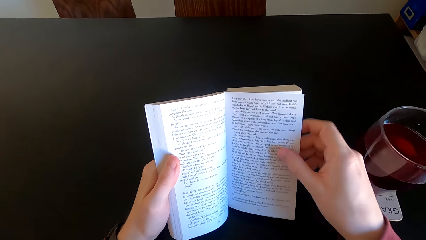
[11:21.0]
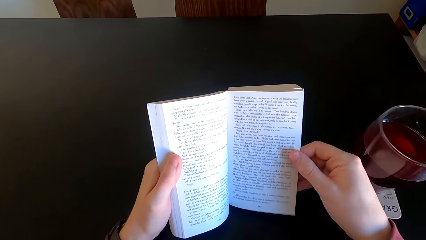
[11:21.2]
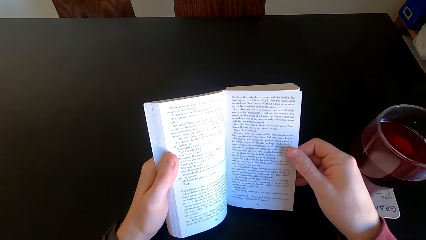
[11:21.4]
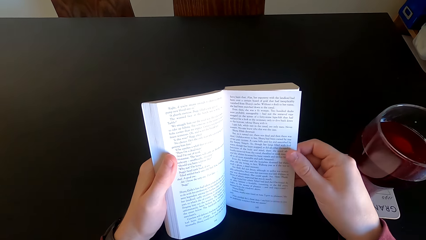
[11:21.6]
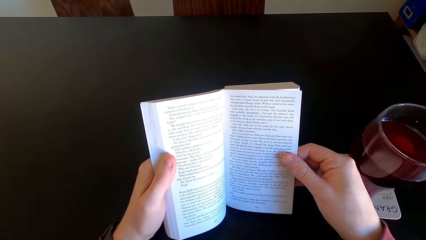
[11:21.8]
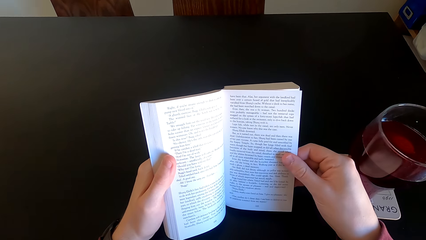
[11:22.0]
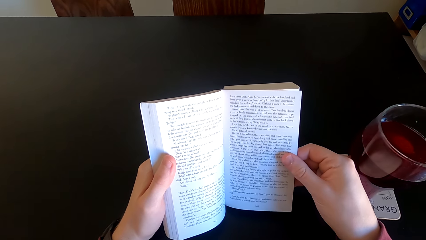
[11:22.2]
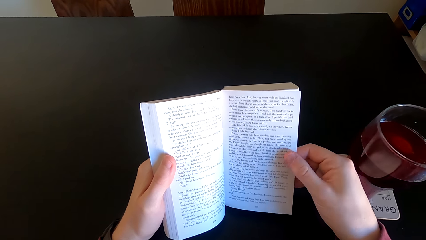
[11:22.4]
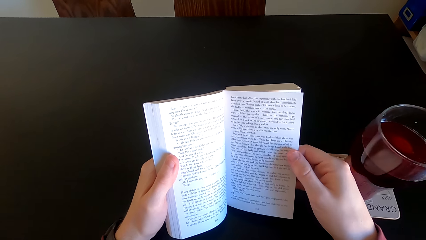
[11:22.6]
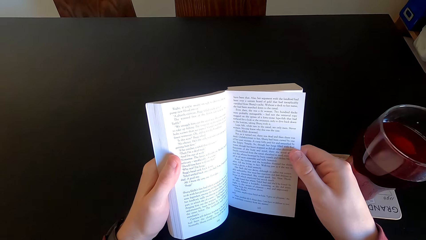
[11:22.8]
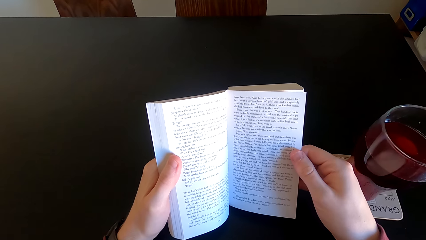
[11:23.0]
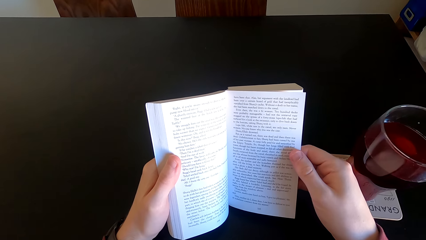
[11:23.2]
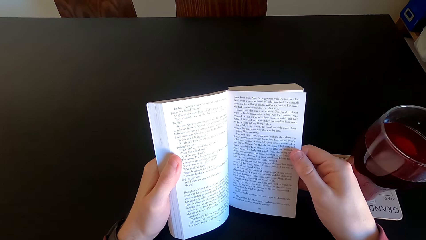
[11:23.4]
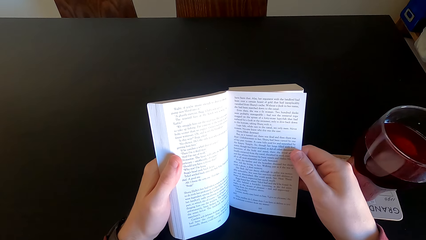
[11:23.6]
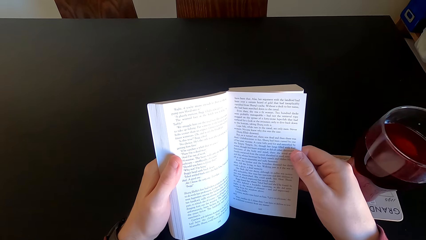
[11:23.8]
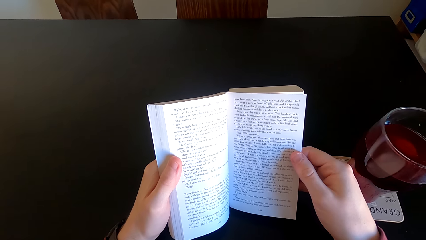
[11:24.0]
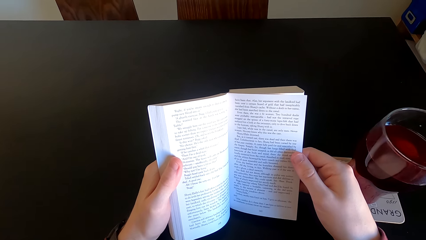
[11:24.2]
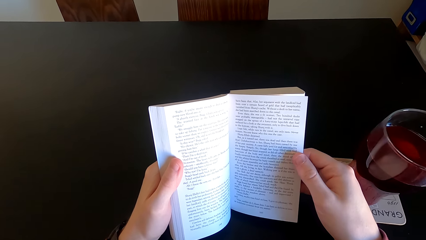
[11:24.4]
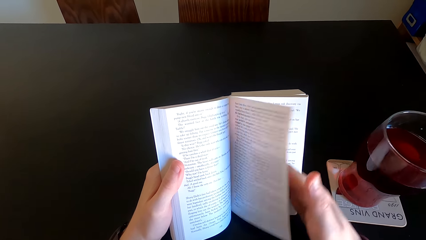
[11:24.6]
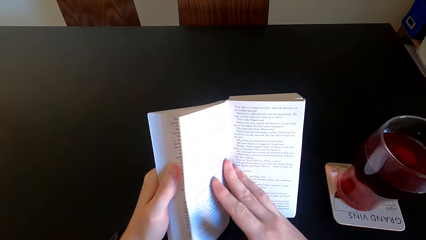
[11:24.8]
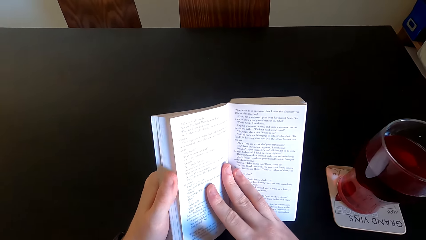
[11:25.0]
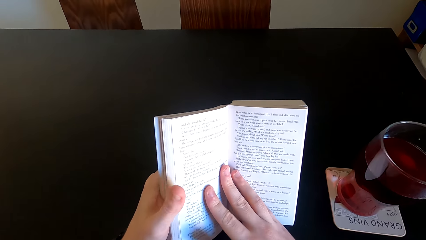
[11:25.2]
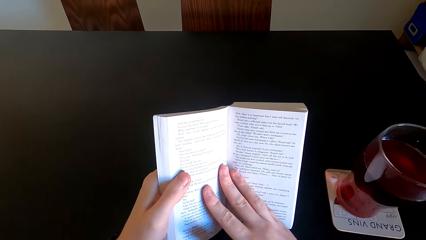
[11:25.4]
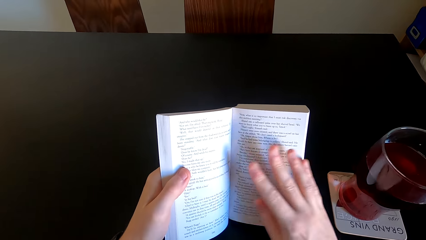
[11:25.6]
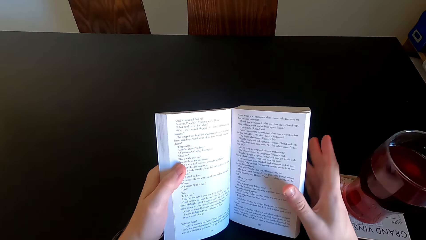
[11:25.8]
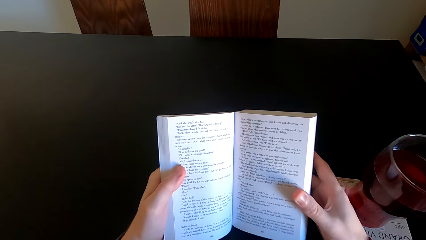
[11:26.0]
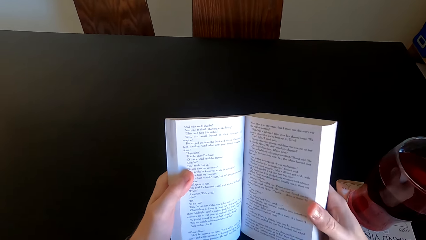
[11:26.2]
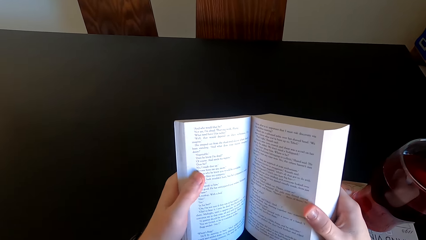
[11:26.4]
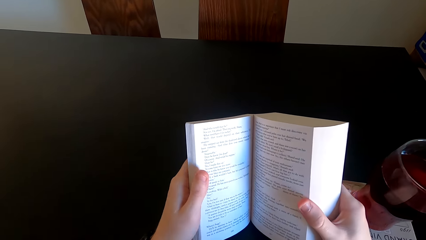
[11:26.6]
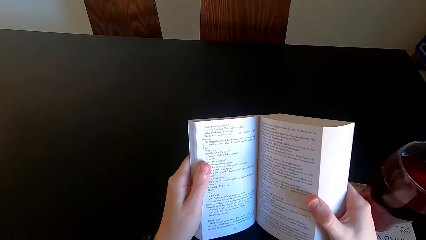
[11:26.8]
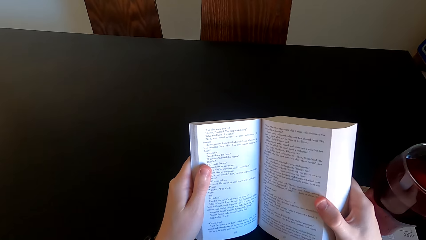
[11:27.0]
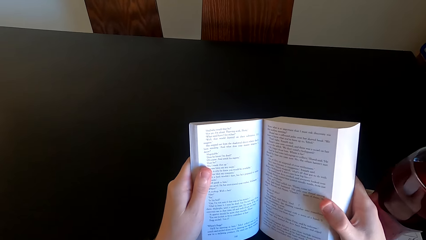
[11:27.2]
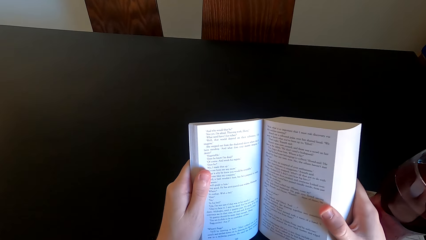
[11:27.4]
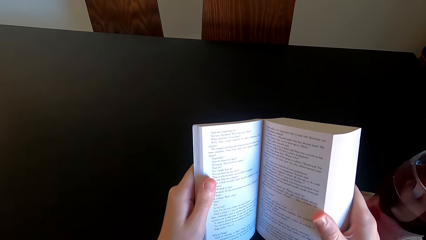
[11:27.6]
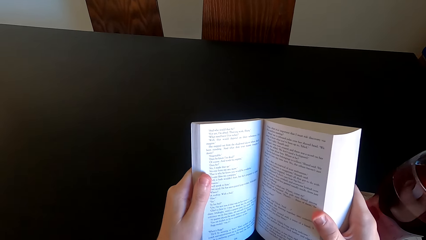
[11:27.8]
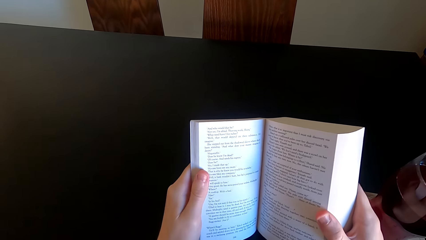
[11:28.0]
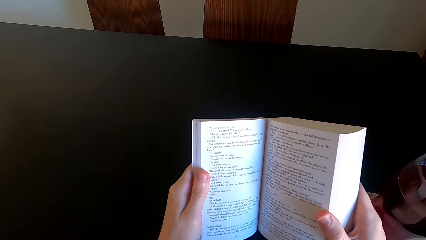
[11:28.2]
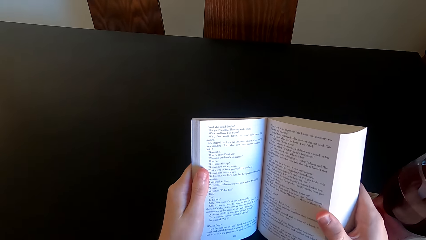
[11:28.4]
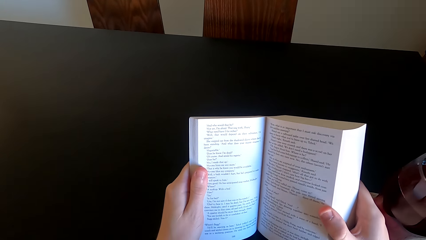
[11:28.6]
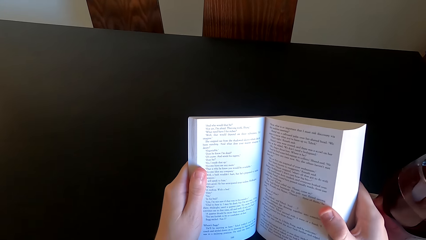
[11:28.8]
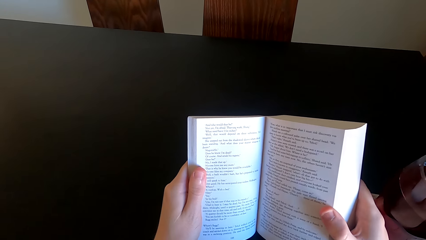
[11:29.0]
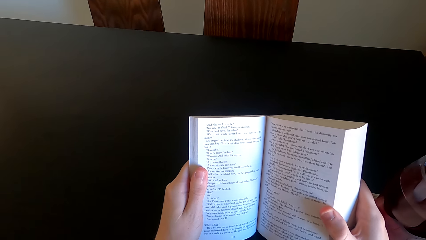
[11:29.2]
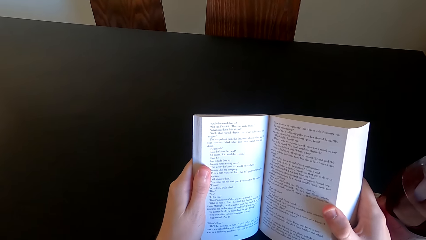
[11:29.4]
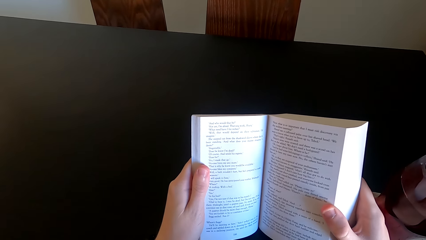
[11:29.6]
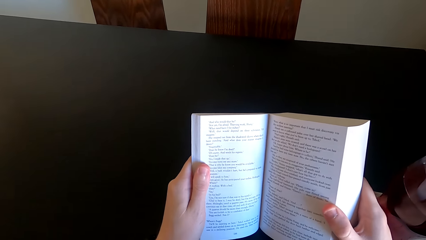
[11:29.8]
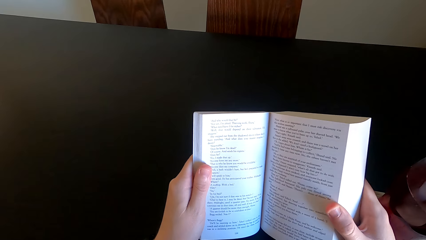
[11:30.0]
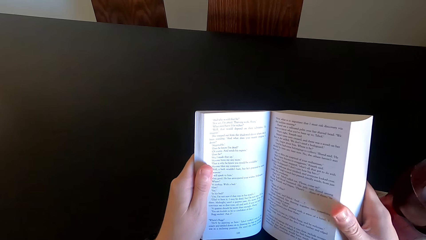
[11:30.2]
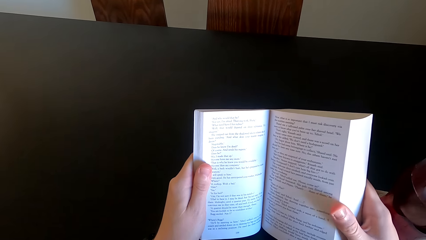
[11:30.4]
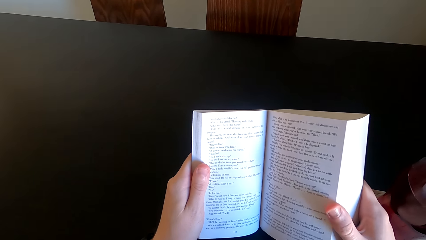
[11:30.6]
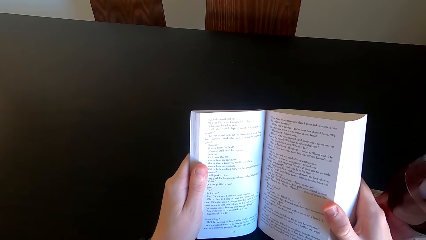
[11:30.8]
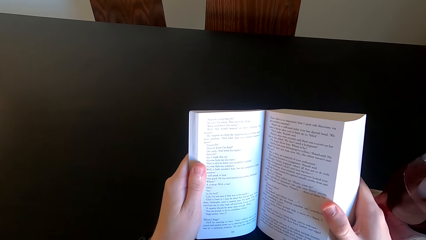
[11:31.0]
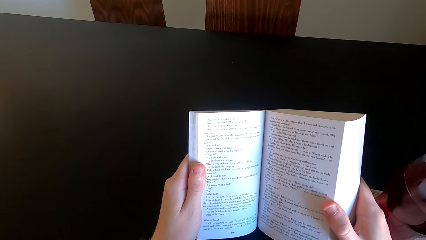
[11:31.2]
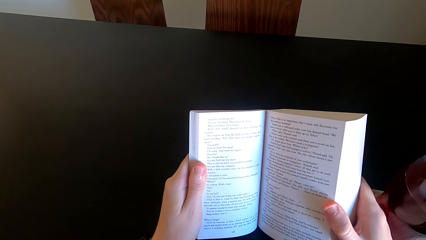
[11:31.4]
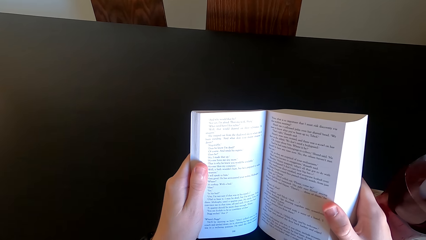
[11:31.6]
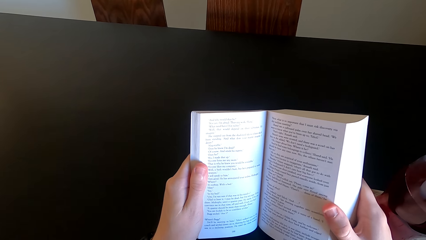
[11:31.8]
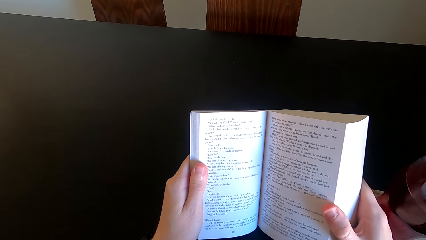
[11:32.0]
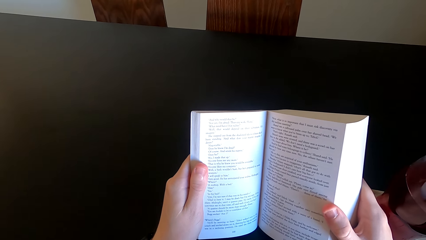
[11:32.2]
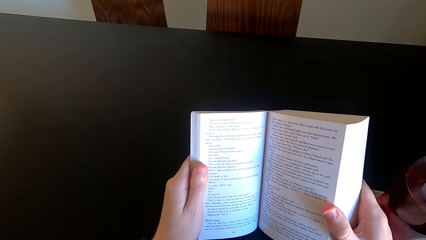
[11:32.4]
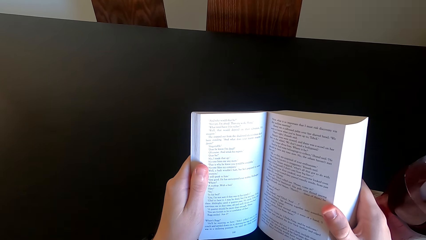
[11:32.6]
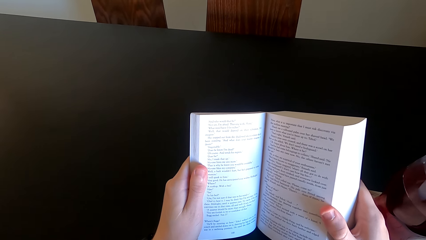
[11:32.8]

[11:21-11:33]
The camera wearer reads the book. They open the next page. They continue to read the novel book.

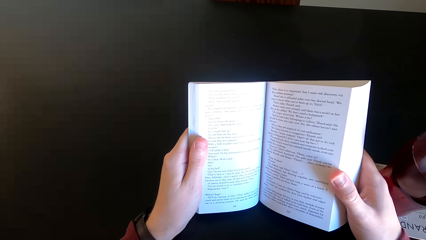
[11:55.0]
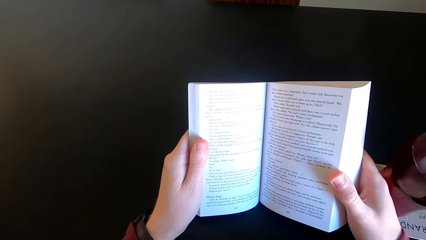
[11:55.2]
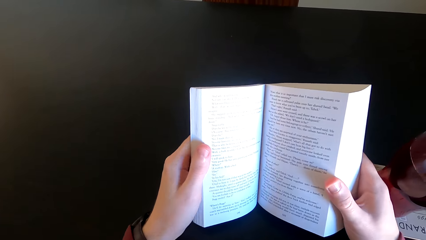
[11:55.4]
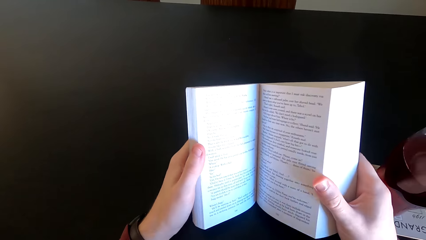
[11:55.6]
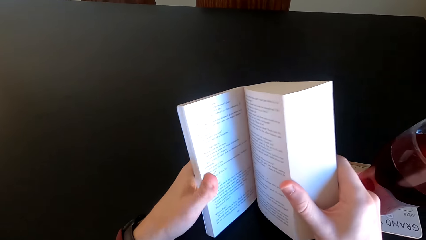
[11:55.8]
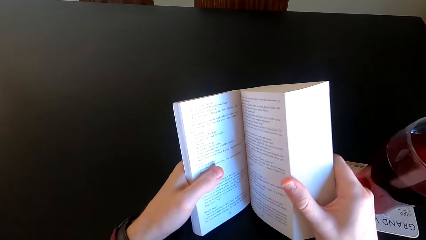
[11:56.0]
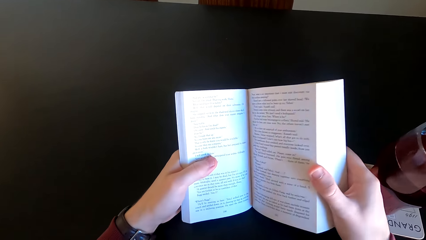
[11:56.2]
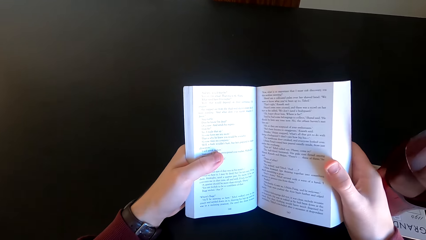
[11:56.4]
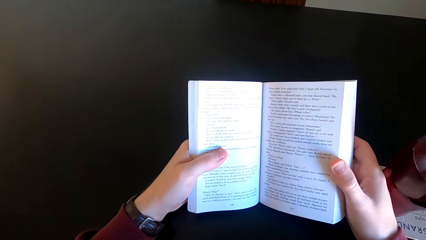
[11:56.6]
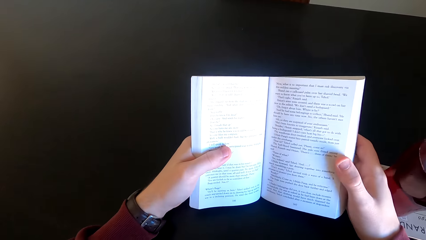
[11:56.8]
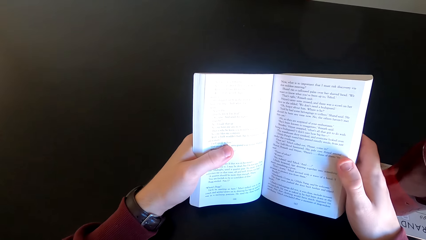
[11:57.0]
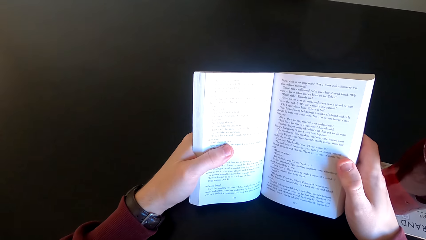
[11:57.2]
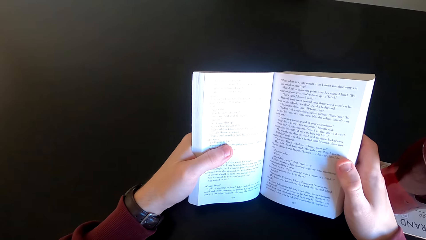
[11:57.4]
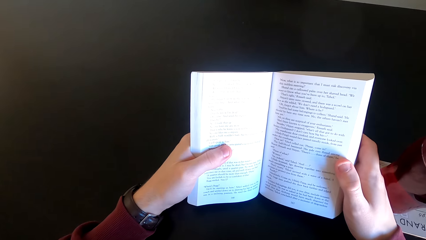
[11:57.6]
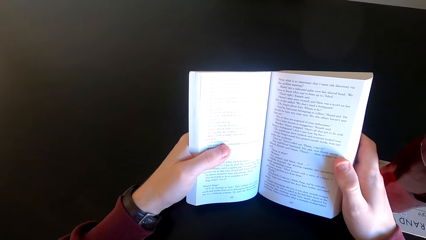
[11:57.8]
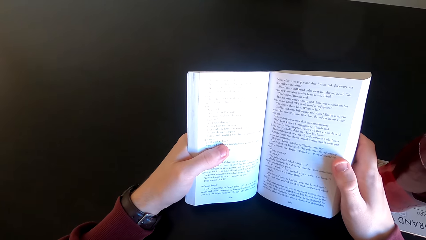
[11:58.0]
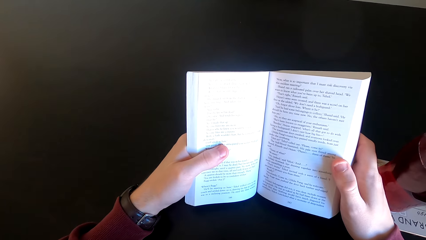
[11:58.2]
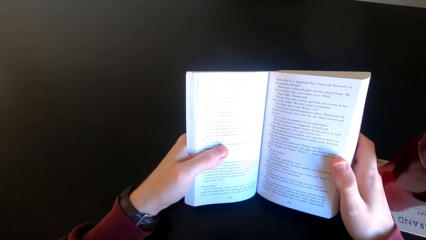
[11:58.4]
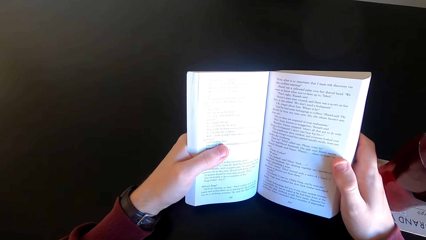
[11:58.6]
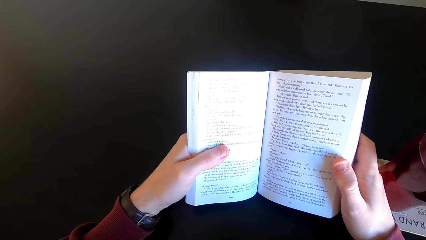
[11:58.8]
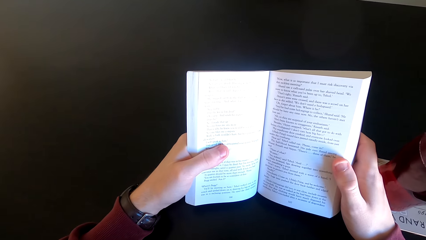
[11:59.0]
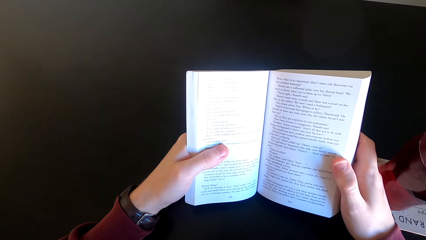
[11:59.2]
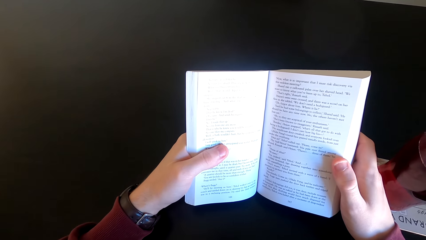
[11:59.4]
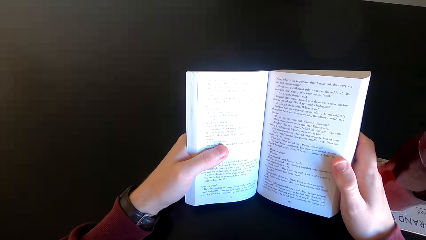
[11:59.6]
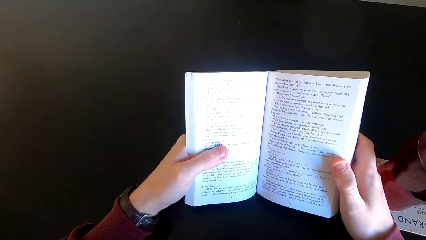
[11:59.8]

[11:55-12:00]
The camera wearer moves the book.
